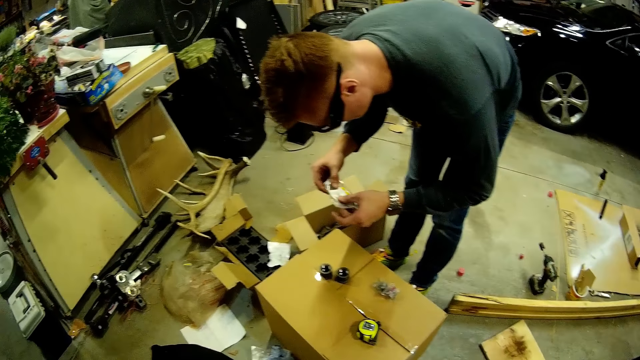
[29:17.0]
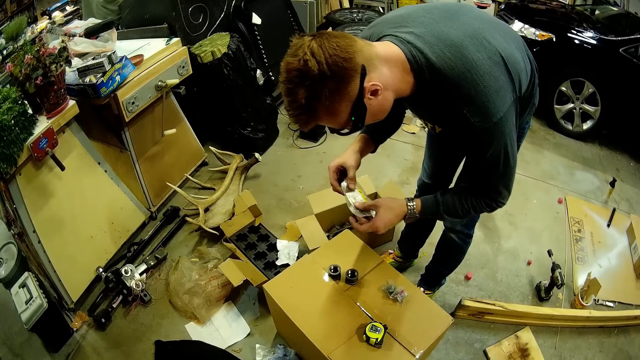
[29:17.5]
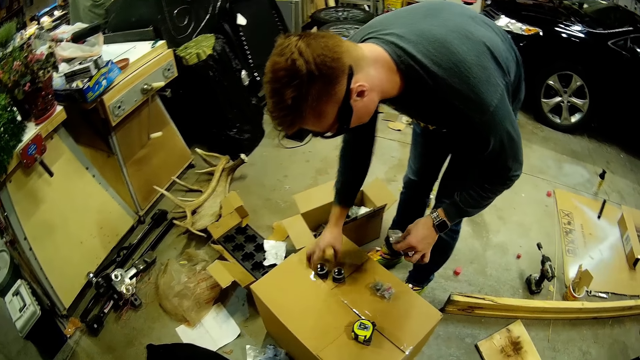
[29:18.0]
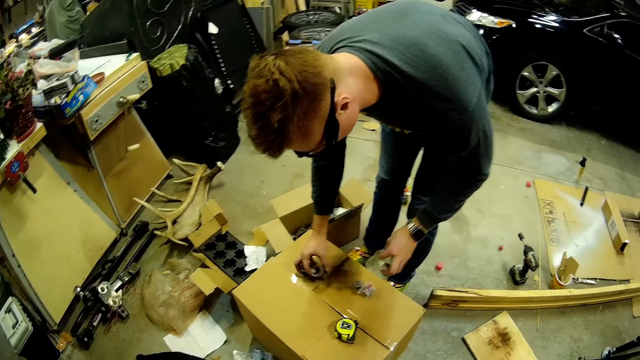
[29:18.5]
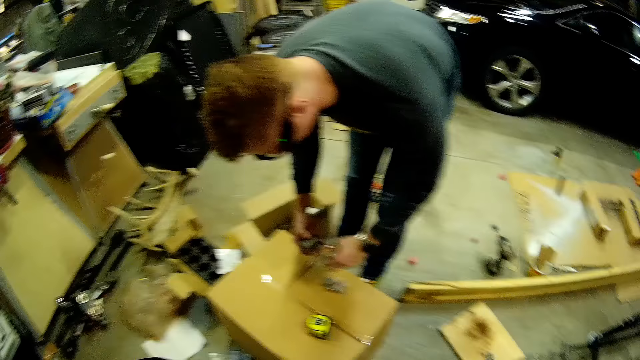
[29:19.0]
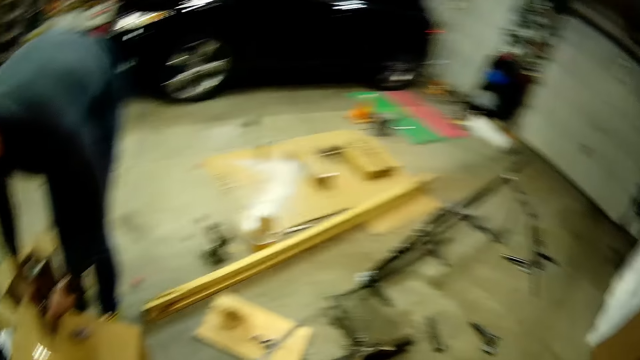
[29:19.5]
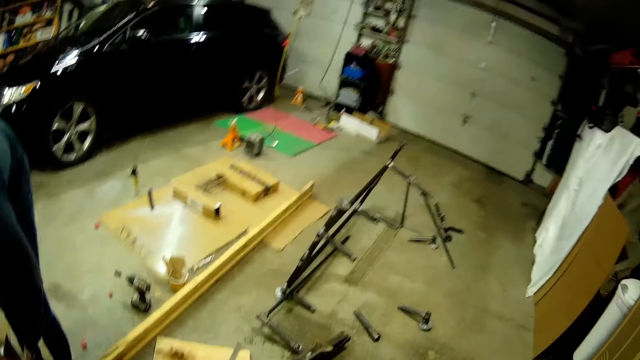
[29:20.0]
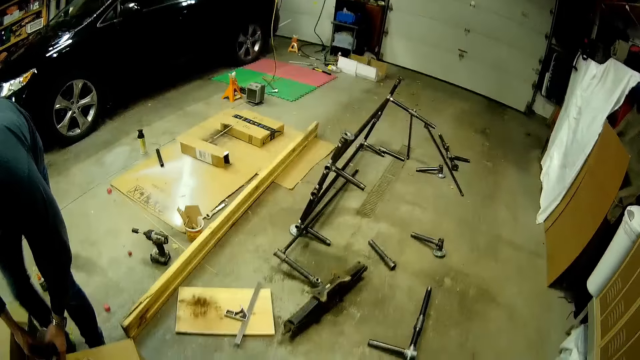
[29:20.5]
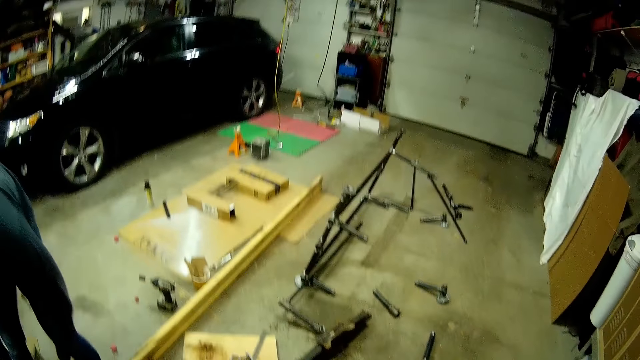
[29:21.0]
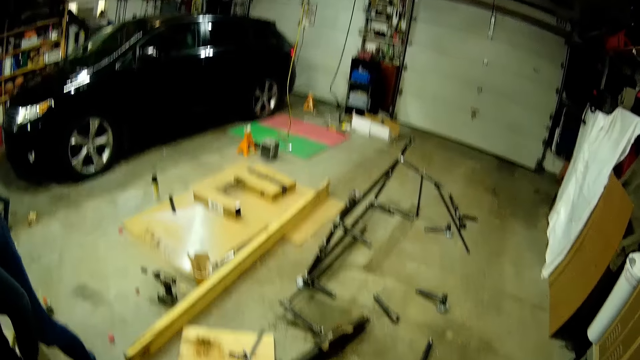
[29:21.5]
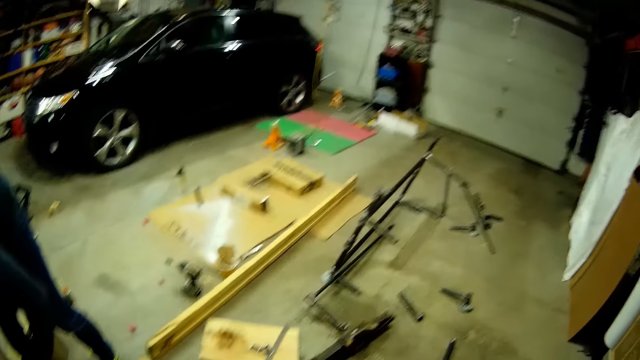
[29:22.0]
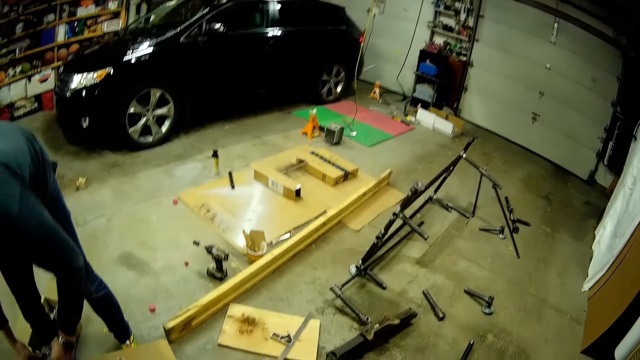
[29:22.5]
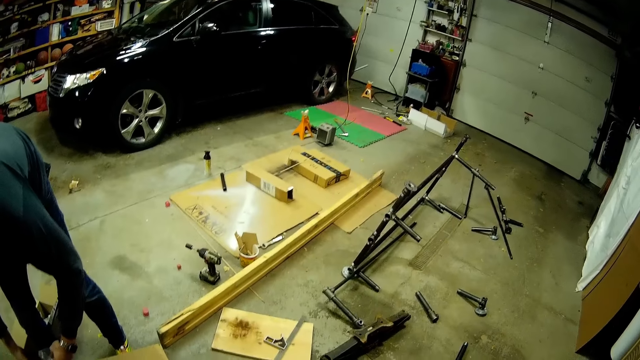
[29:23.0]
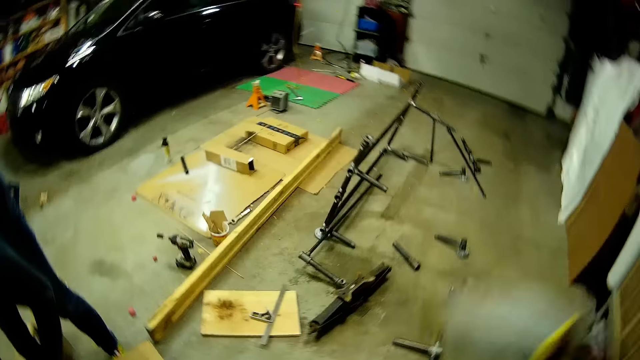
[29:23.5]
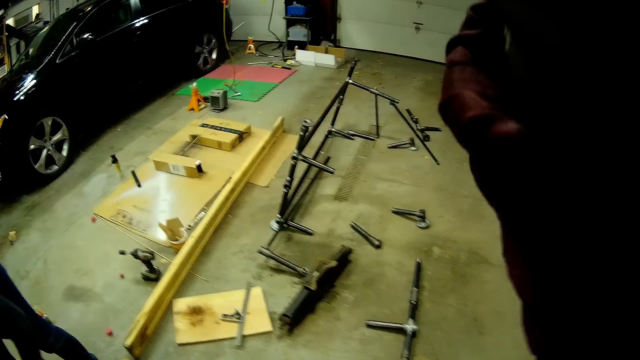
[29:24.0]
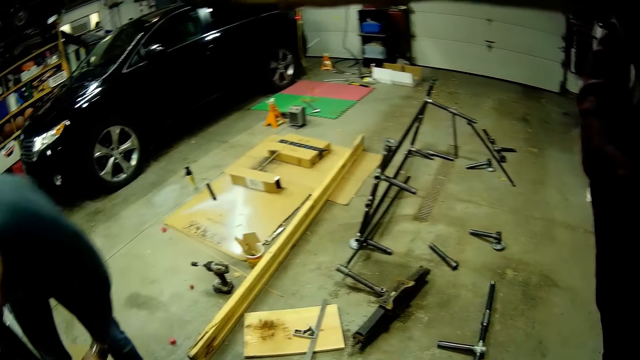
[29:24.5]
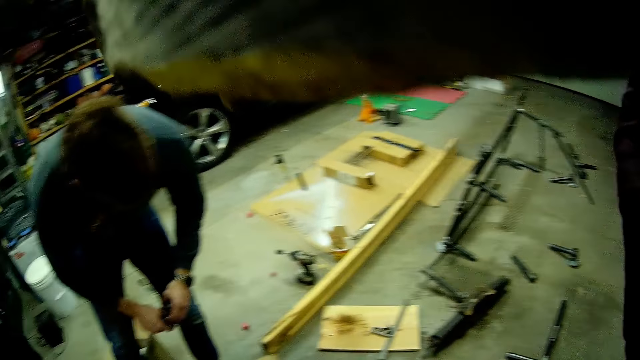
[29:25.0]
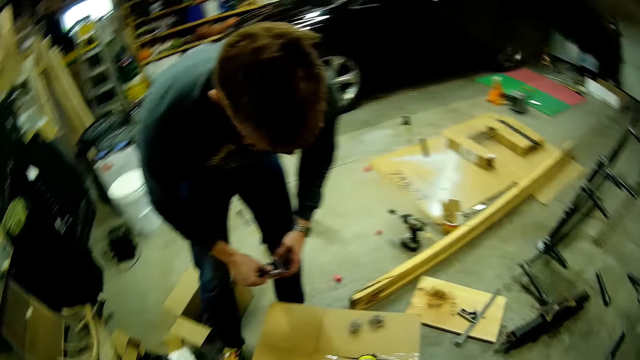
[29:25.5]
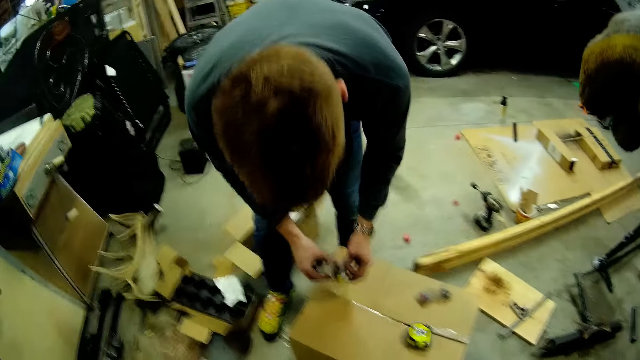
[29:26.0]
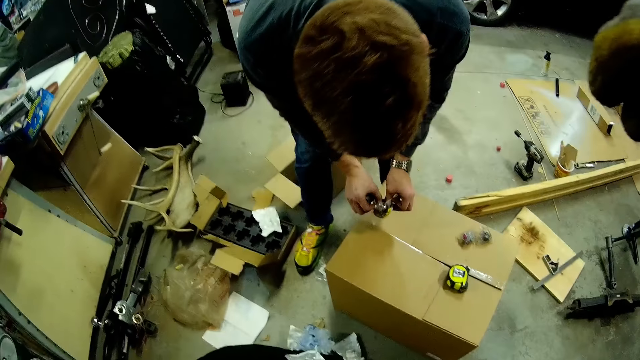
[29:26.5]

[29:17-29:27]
A man reads the paper. He grabs two socket extensions or tube clamps on the carton box with his right hand. He puts one of the socket extensions inside the plastic pack. The camera wearer looks around. The man puts the tube clamps in the plastic bag. The camera wearer lifts her hand. The man puts the tube clamps in the plastic bag.

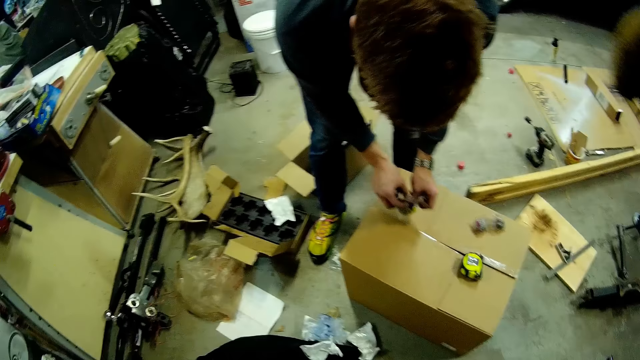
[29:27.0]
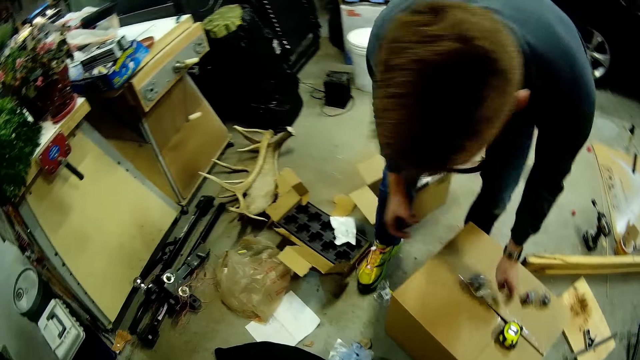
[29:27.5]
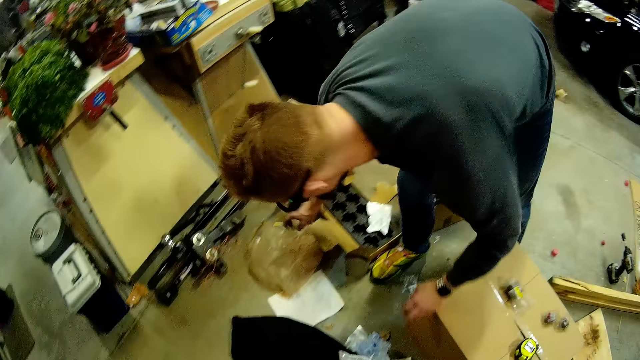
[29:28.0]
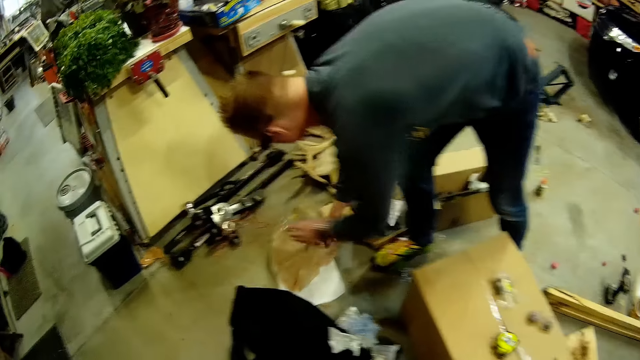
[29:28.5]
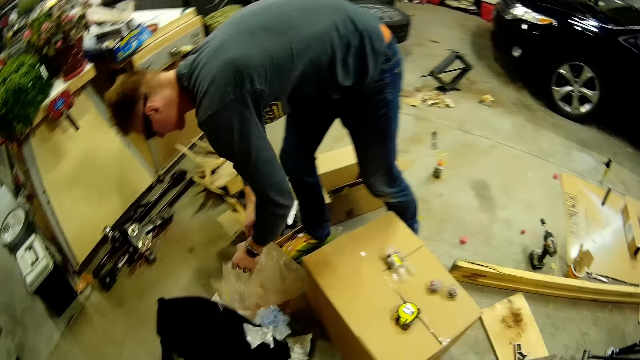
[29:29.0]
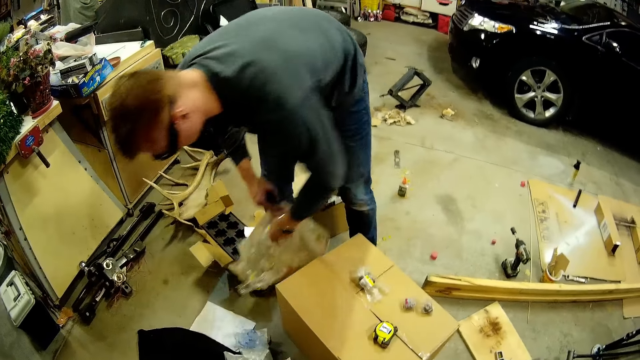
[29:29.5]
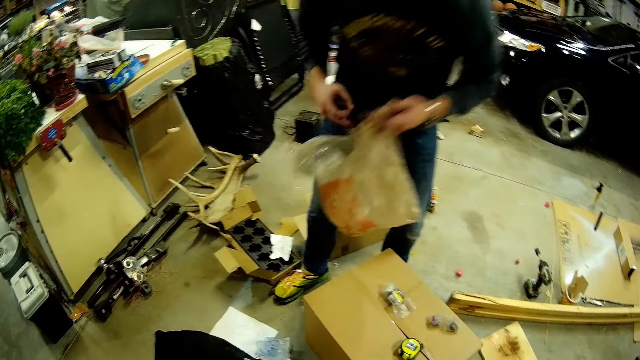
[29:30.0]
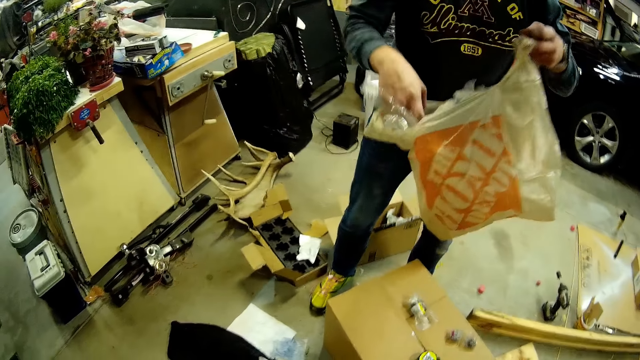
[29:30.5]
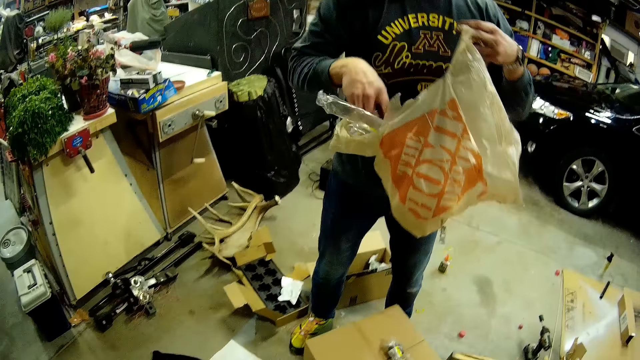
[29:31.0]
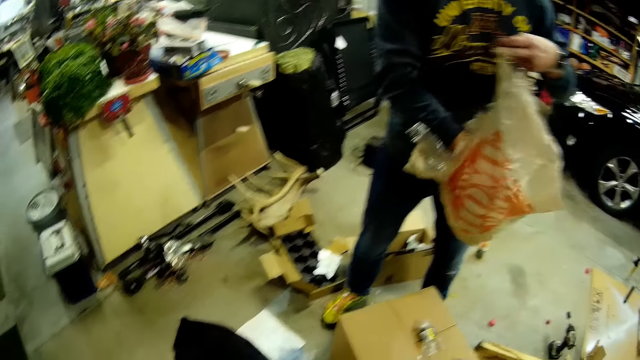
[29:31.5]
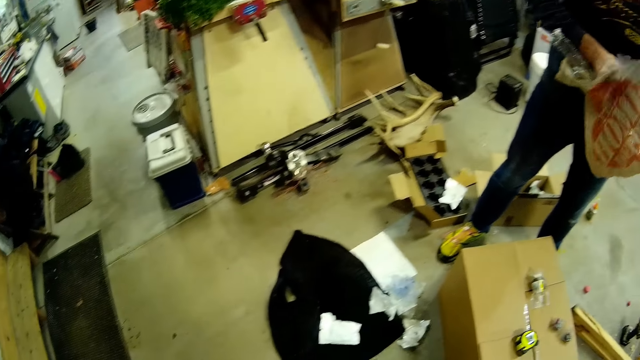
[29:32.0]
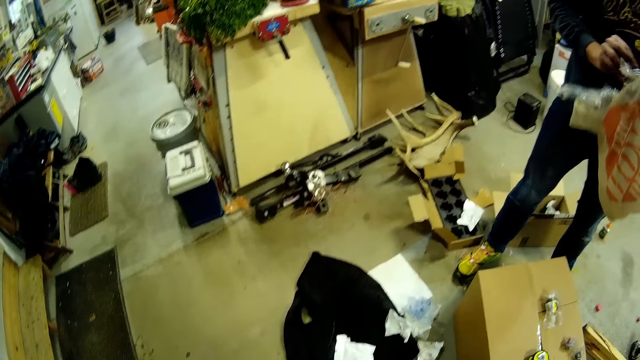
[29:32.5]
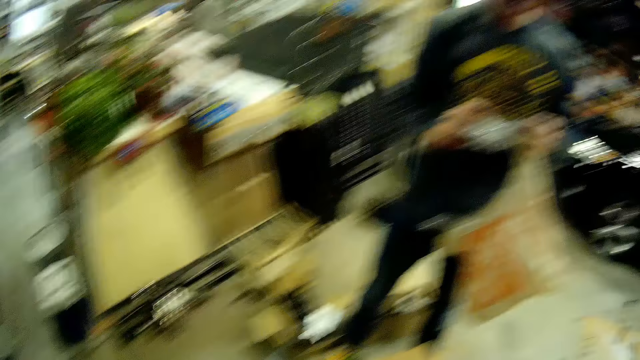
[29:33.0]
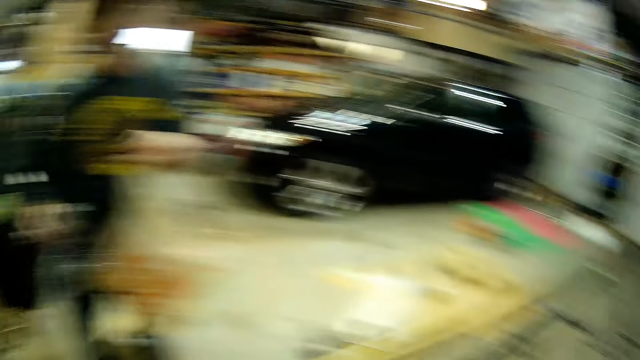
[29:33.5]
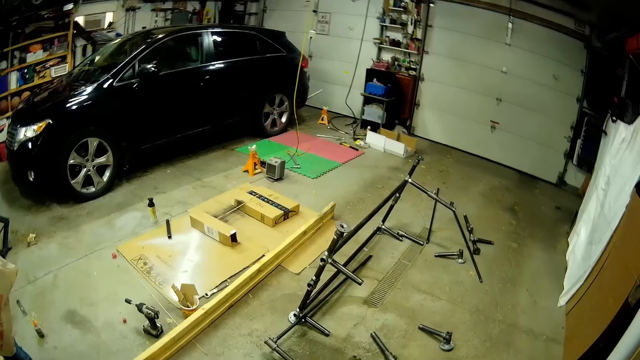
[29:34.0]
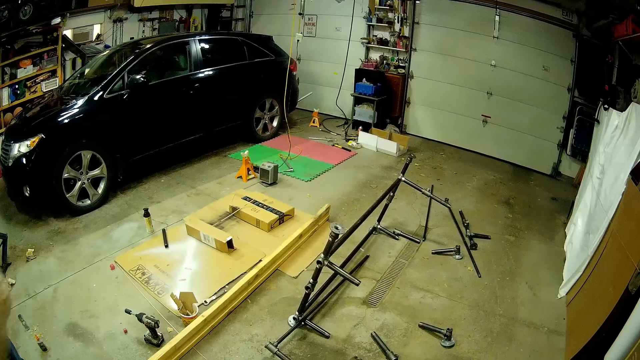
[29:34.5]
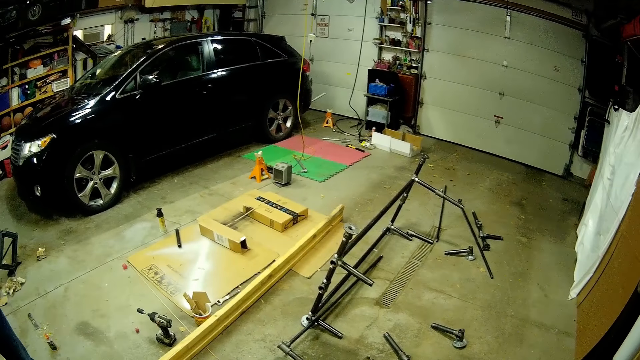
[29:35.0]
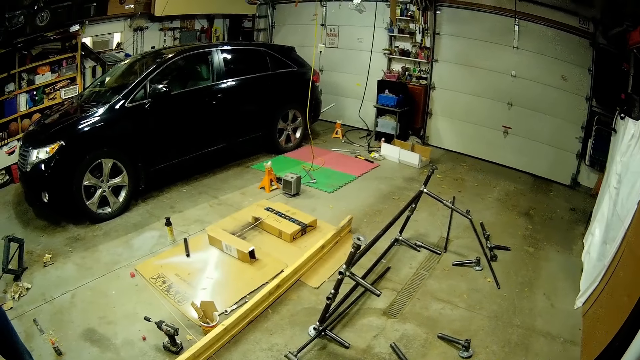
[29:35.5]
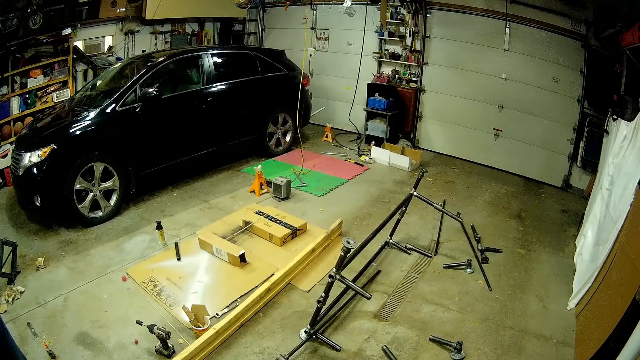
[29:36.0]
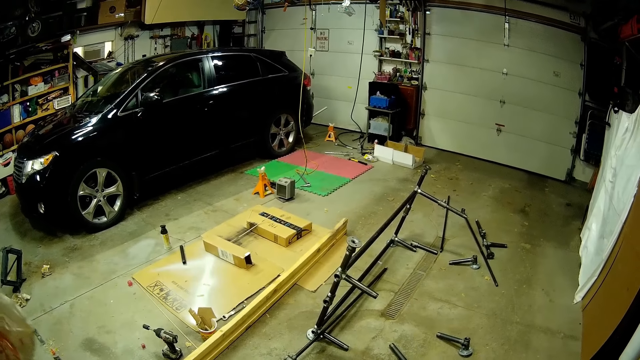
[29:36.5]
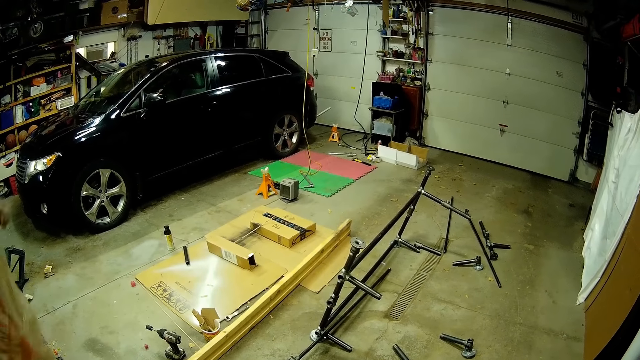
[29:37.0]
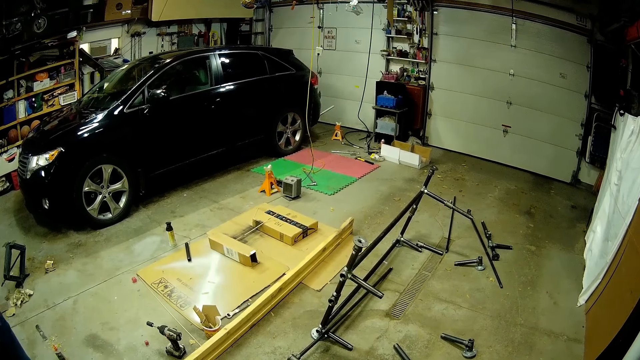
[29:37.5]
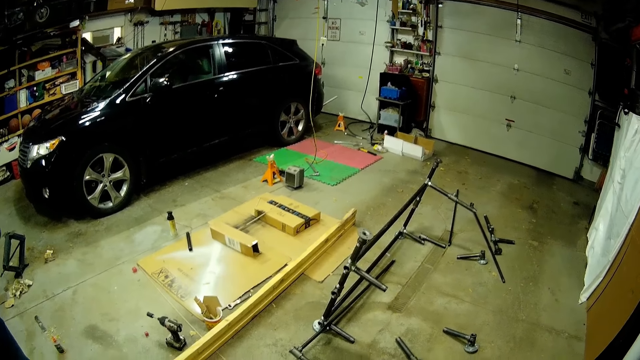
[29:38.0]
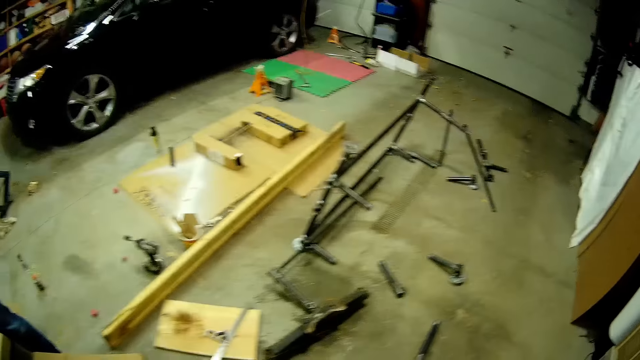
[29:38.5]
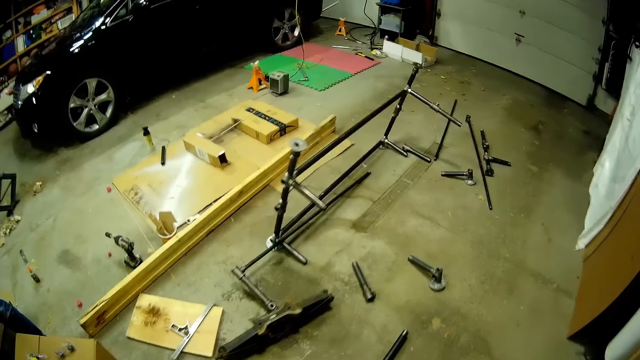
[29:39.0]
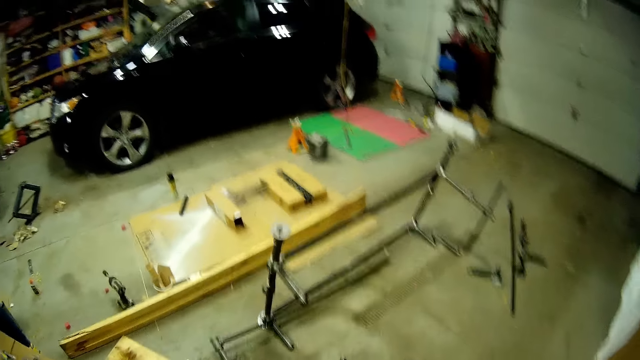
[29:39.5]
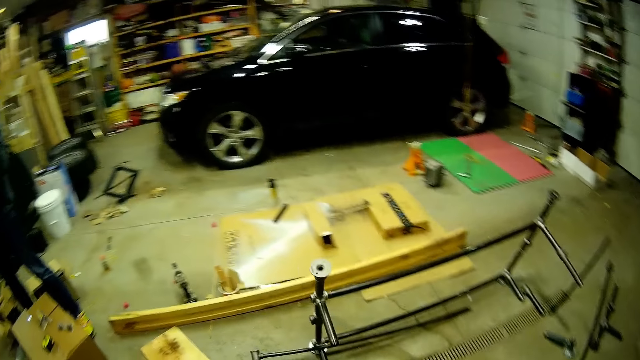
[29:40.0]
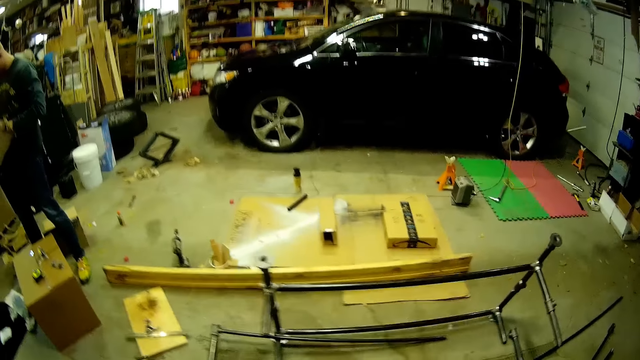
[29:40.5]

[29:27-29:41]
A man places a plastic bag on the box. The man grabs the plastic bag on the floor with his right hand. The man holds the plastic bag with both hands. The man checks inside the plastic bag with his right hand. The man picks the plastic bag. The man brings out a plastic pack from the plastic bag with his right hand. The man throws the plastic pack on the floor. The camera wearer looks around. They move around. They speak to the man.
